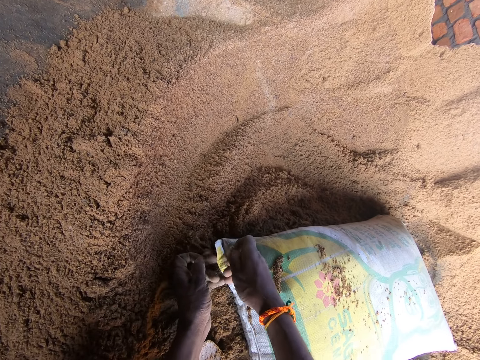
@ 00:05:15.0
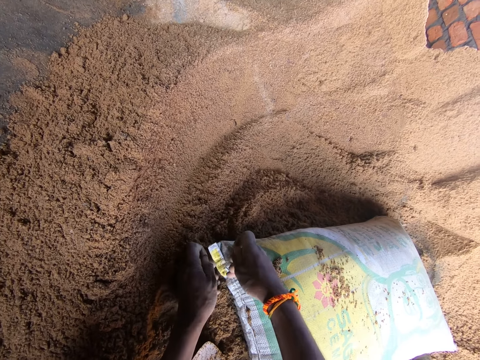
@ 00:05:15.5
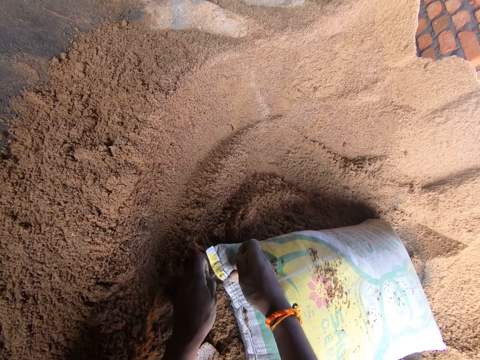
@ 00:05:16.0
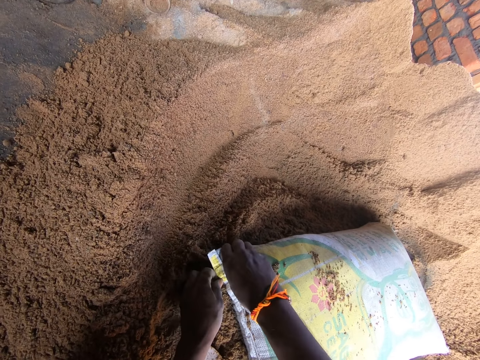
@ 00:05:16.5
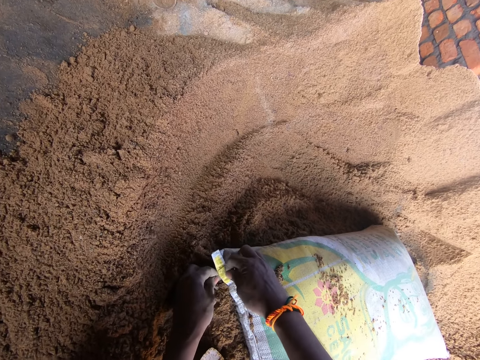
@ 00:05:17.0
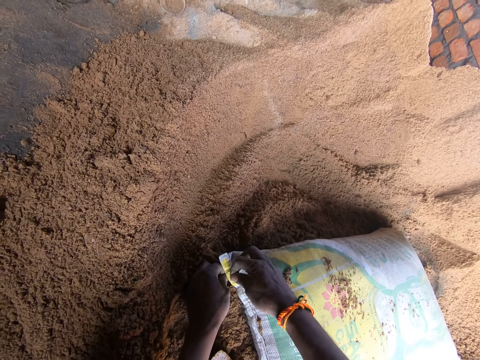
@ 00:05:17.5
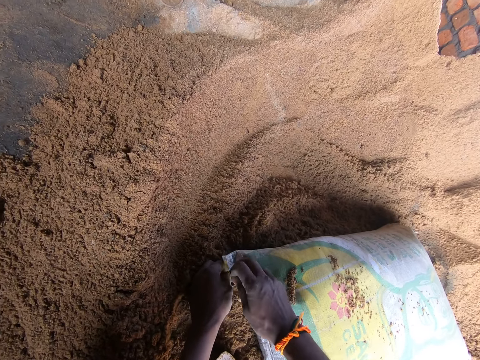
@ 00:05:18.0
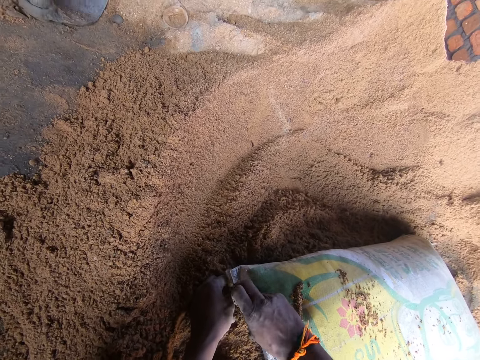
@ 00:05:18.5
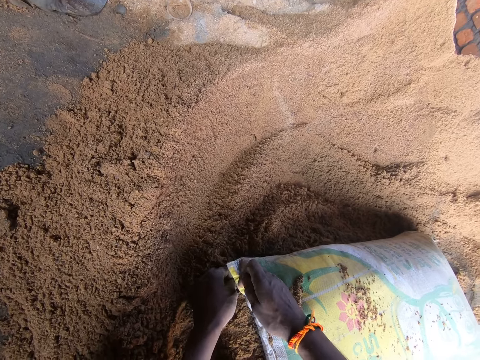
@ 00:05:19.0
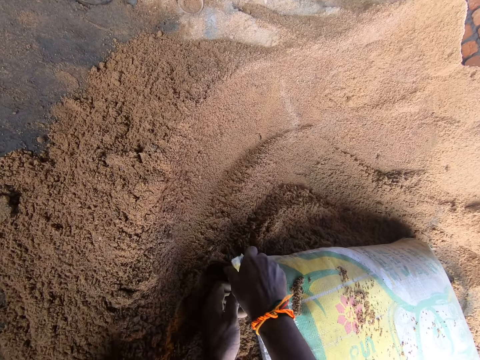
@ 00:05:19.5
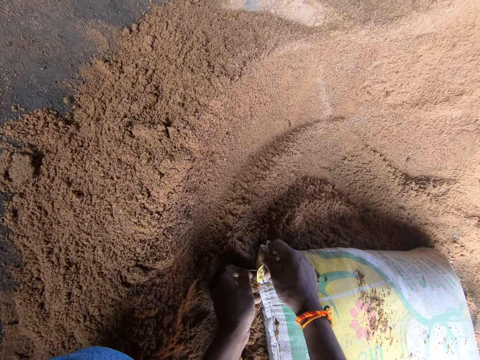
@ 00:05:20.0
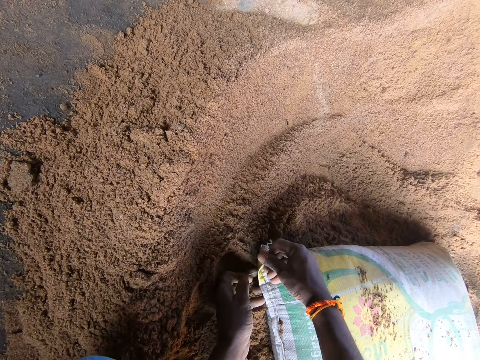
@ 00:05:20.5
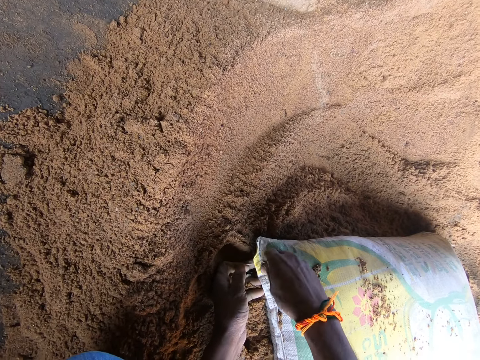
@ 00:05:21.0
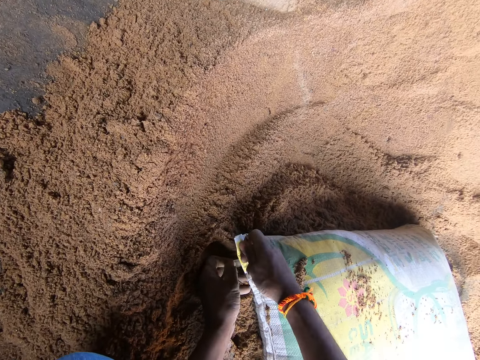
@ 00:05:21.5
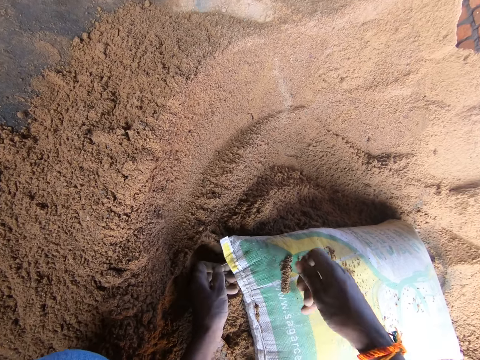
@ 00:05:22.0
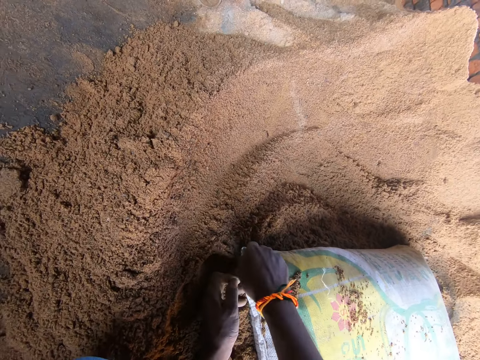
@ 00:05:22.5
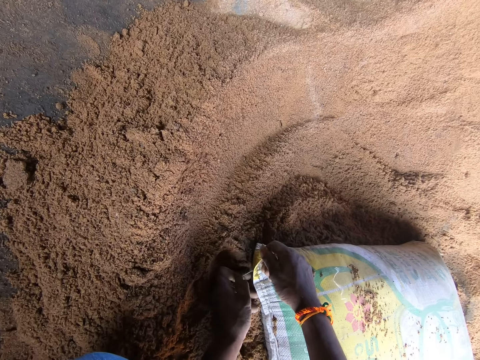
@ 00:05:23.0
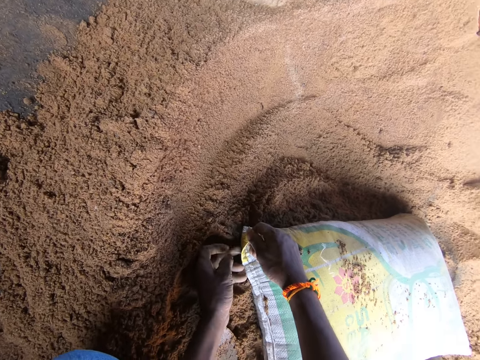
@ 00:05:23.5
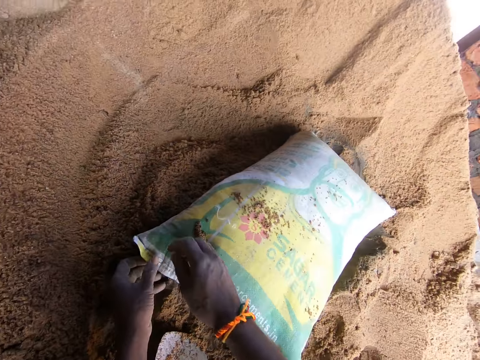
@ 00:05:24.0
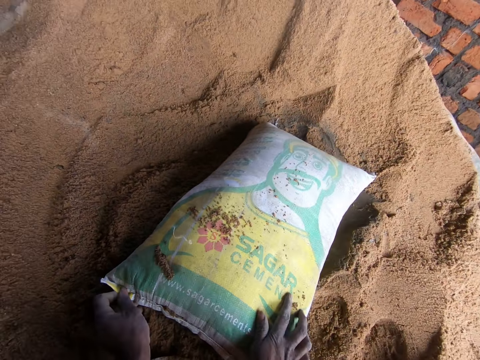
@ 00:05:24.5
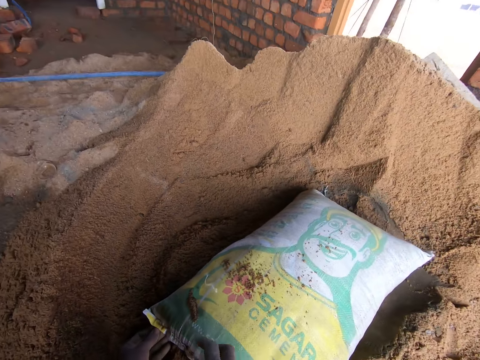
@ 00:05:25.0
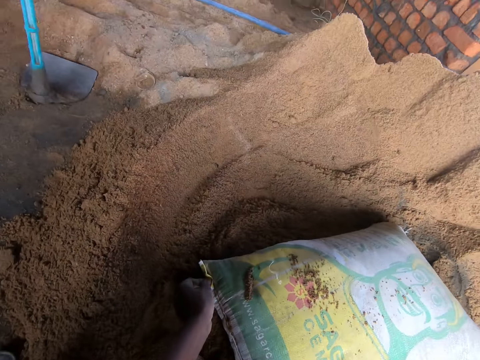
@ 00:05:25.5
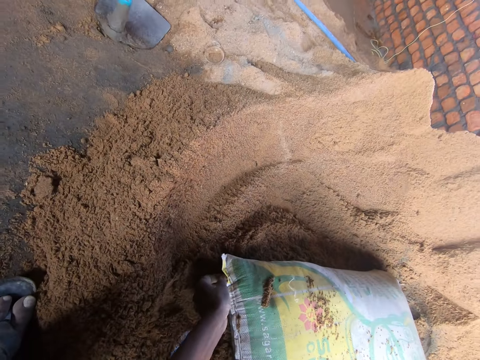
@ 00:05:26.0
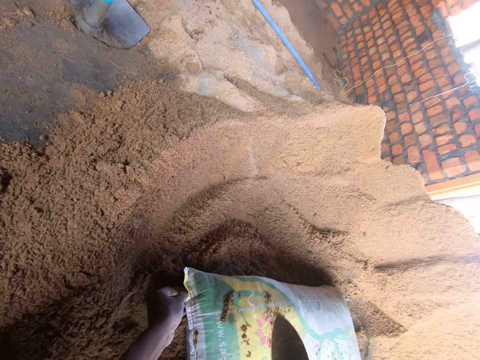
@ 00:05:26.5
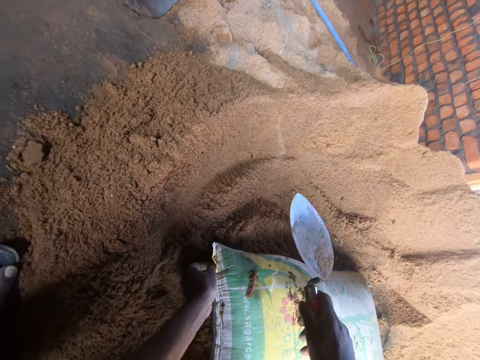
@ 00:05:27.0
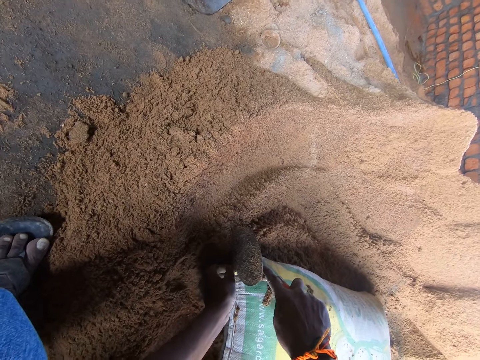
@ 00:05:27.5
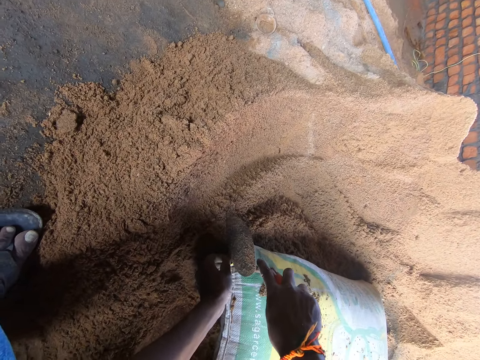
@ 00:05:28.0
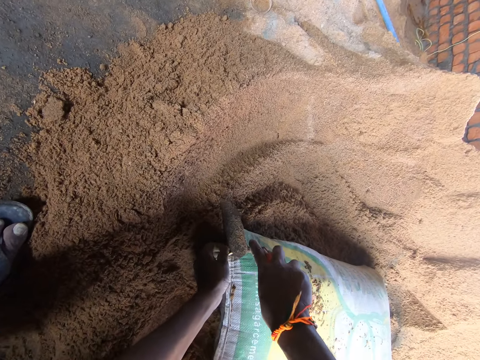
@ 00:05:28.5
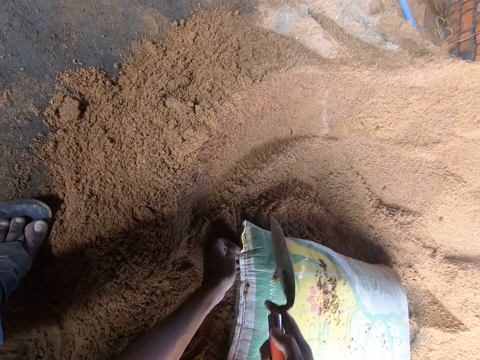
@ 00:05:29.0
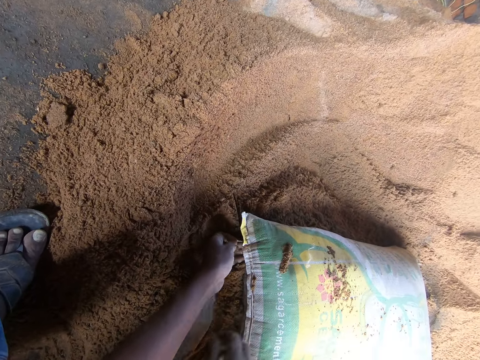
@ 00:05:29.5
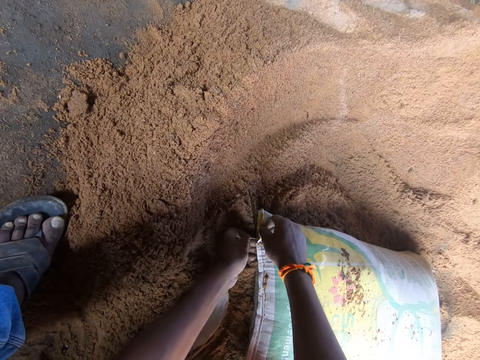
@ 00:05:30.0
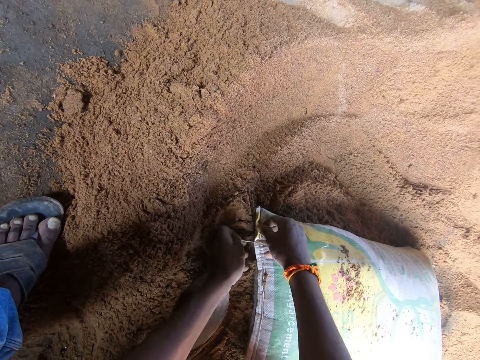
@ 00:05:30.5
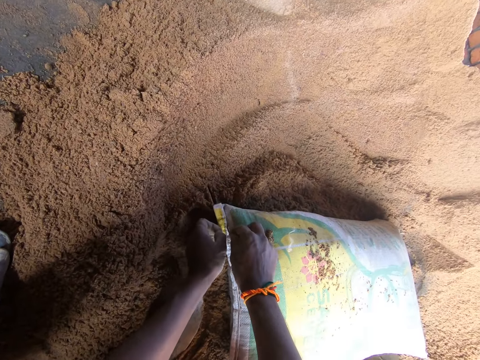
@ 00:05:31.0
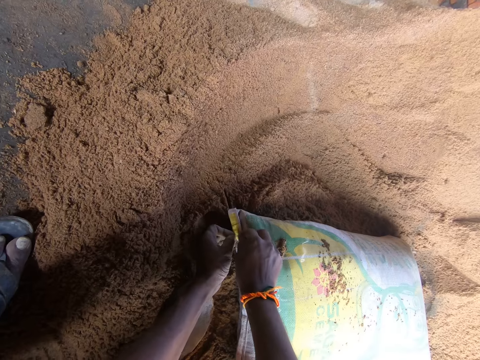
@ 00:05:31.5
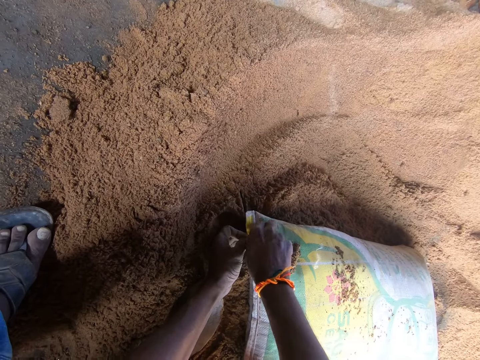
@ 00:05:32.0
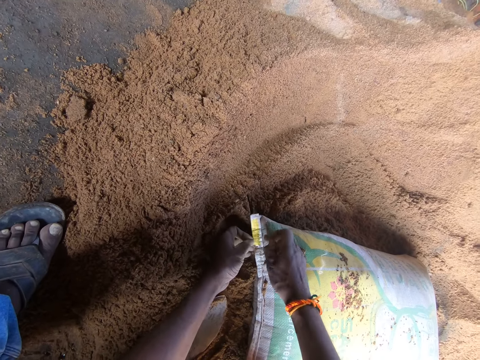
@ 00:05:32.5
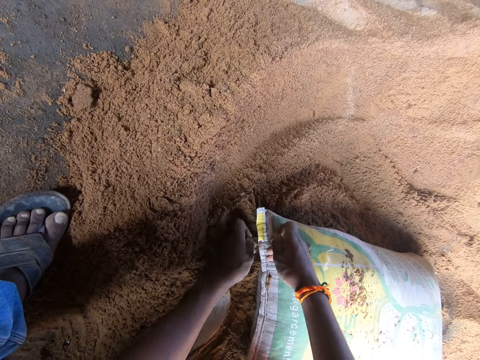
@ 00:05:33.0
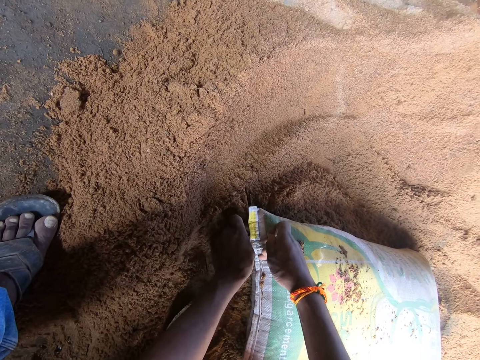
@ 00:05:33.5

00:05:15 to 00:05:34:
The camera wearer hits the cement bag with the trowel. They cut the thread on the cement bag with the trowel. They pull the thread on the cement bag. They tear the thread of the cement sack with both hands.

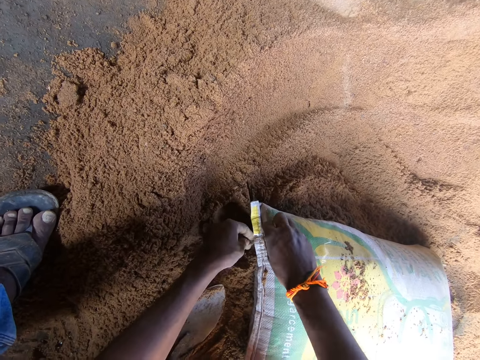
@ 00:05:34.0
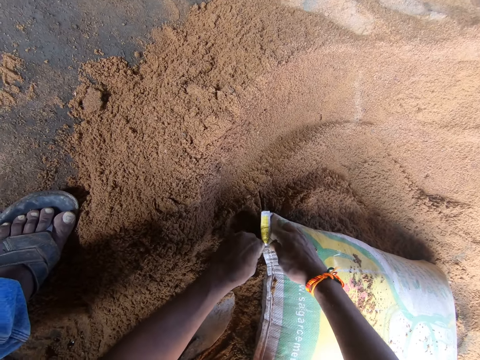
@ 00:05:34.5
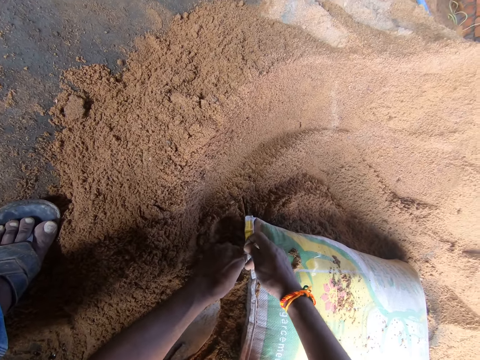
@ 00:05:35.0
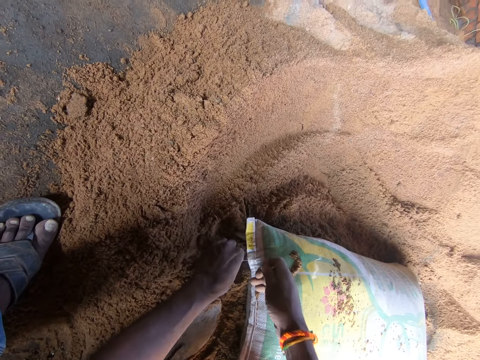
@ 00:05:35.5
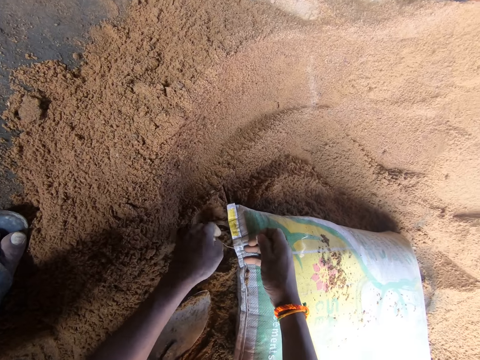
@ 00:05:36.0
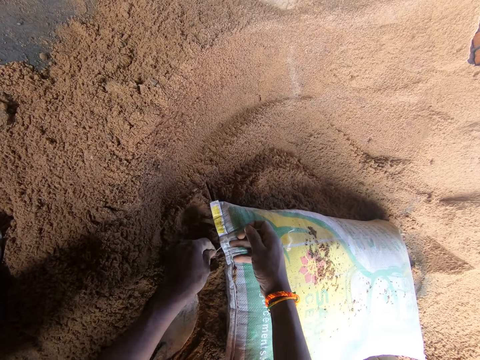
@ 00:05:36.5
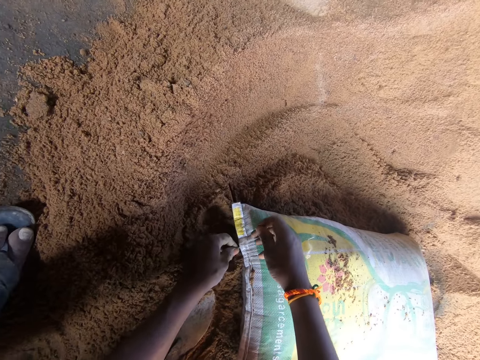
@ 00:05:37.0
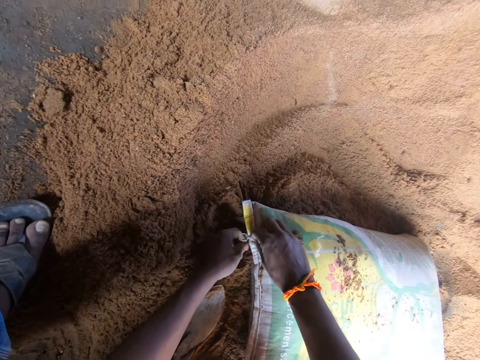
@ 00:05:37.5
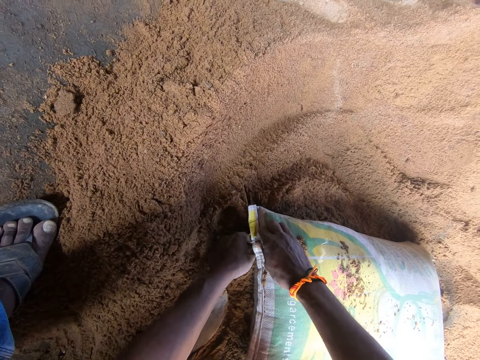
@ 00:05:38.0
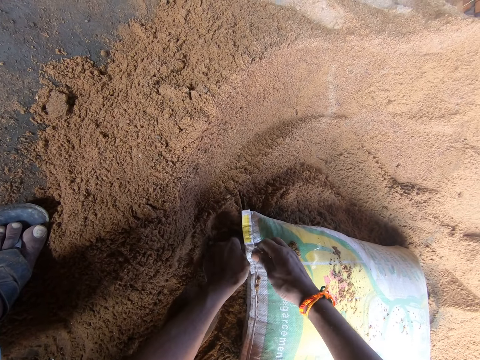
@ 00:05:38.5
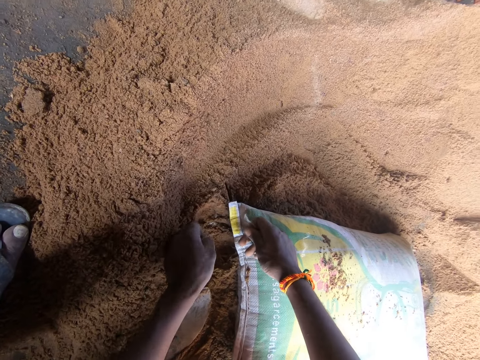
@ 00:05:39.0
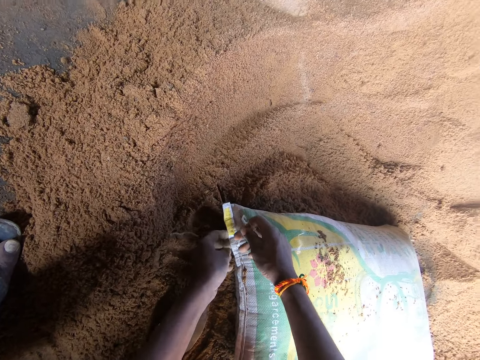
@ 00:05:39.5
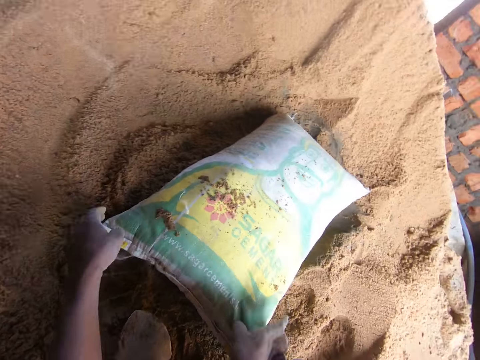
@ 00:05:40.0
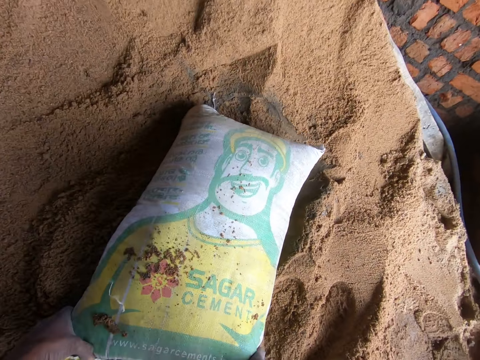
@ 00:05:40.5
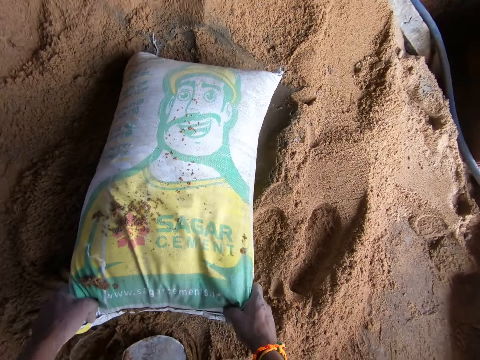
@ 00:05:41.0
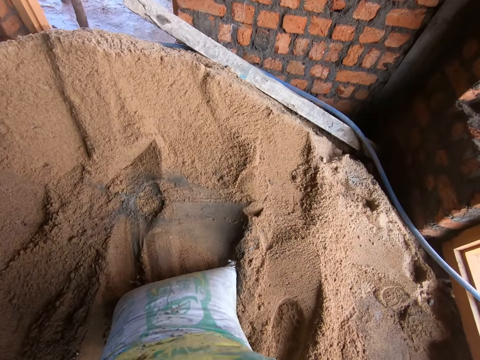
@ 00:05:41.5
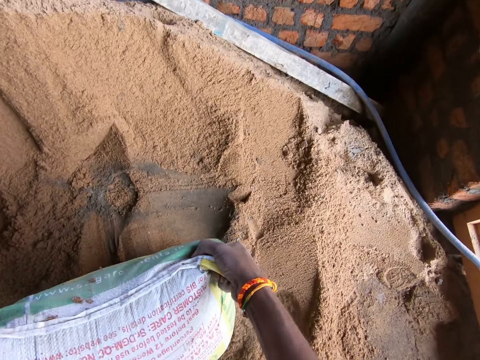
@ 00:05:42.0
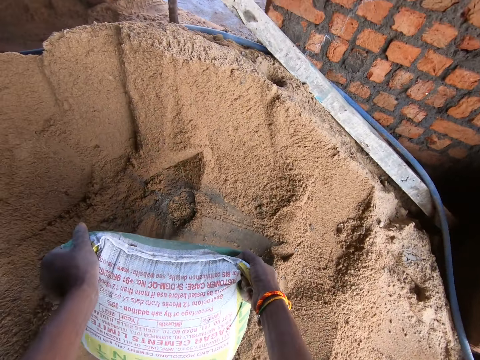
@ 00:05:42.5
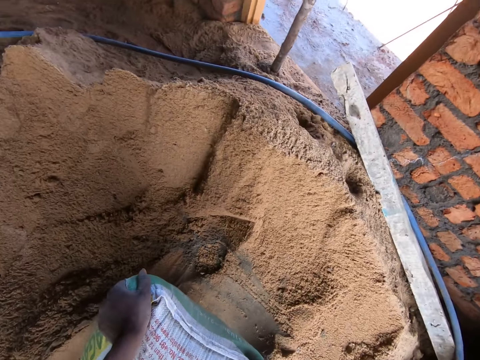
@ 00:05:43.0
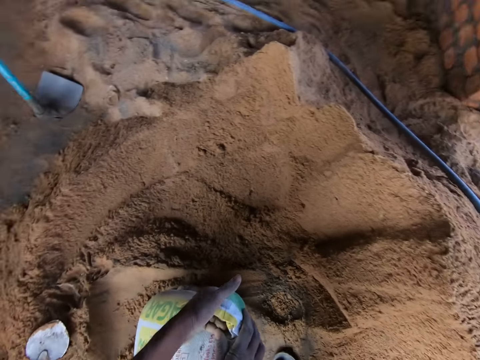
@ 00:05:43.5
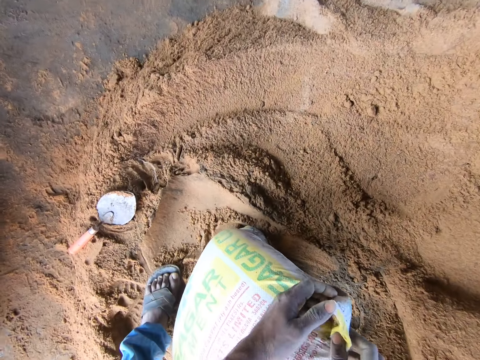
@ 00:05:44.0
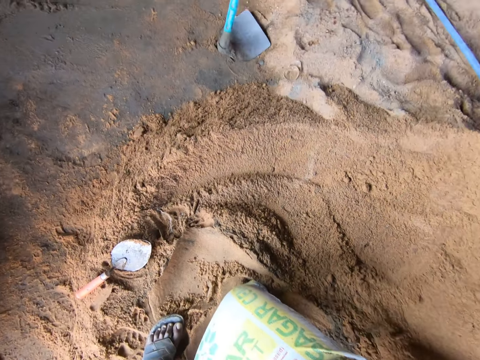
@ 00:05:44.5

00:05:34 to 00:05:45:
The camera wearer lifts up the cement sack.
